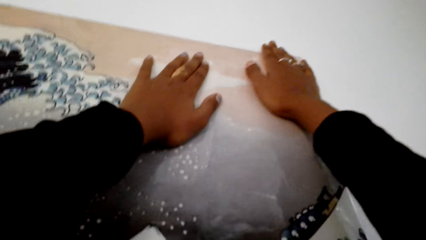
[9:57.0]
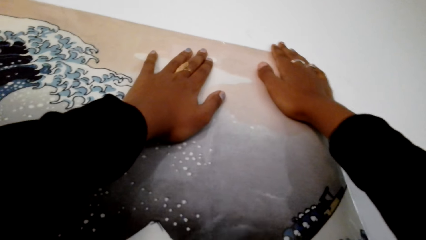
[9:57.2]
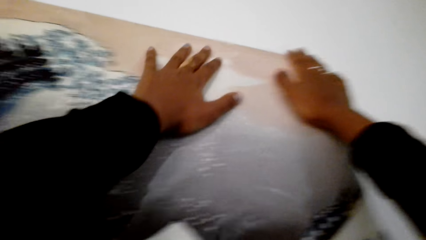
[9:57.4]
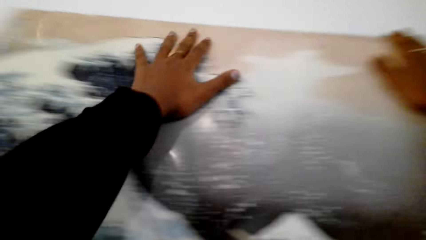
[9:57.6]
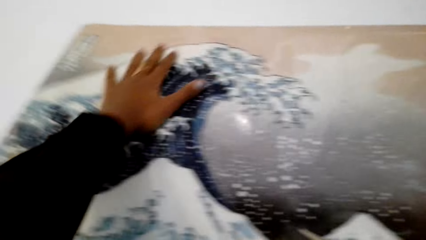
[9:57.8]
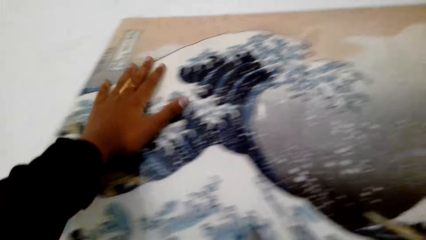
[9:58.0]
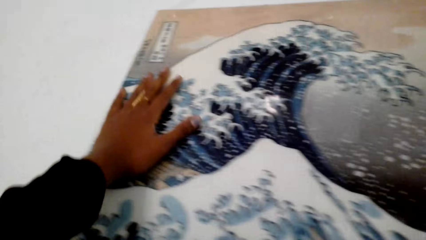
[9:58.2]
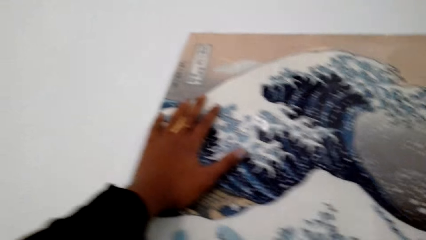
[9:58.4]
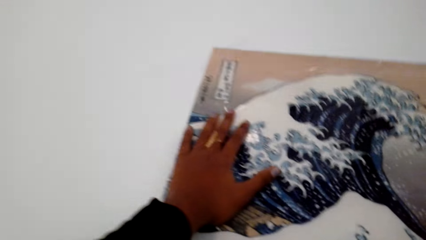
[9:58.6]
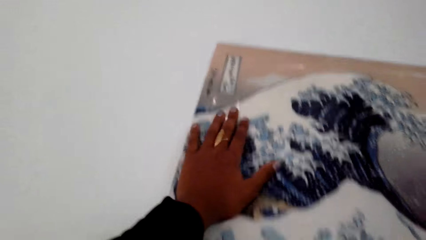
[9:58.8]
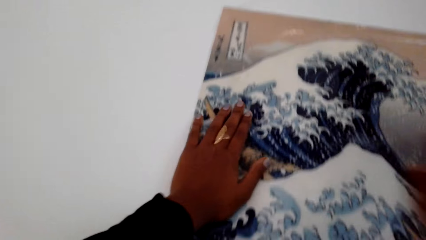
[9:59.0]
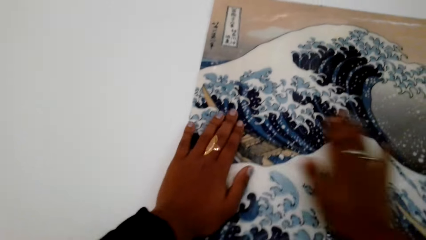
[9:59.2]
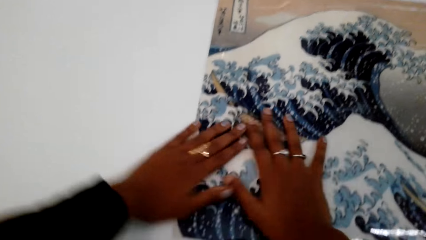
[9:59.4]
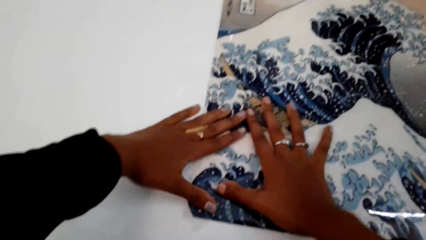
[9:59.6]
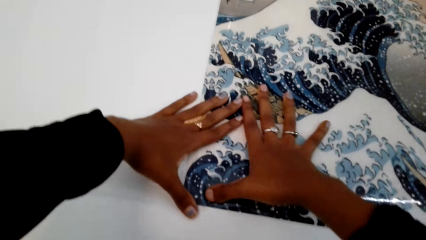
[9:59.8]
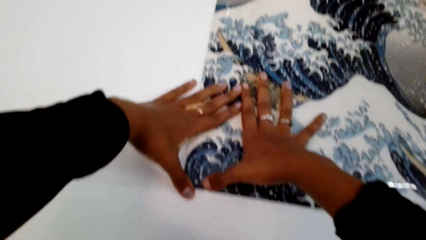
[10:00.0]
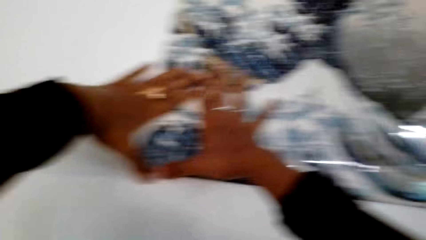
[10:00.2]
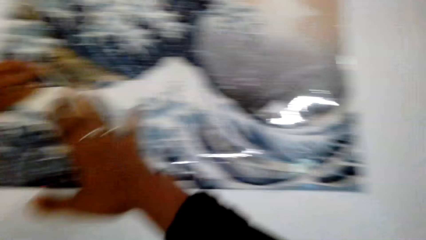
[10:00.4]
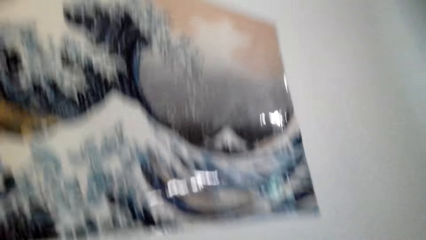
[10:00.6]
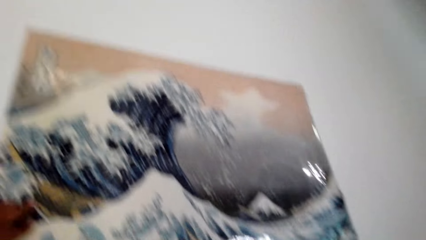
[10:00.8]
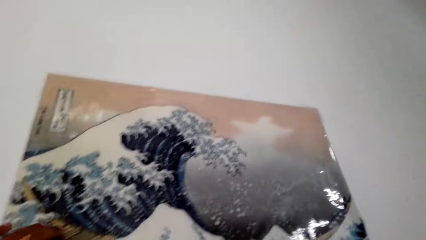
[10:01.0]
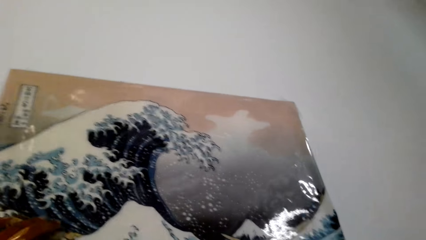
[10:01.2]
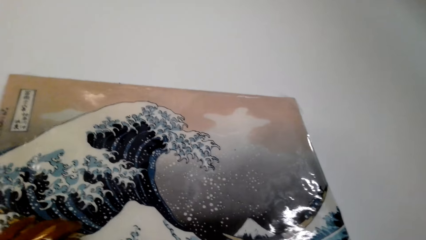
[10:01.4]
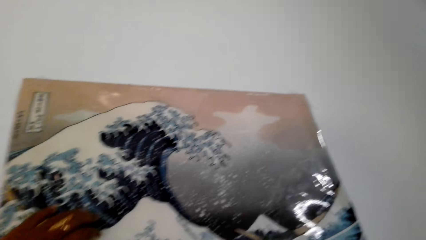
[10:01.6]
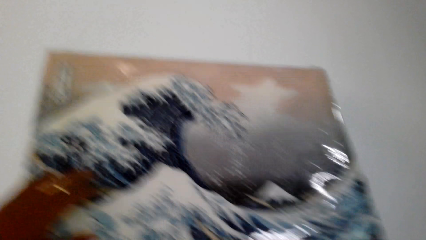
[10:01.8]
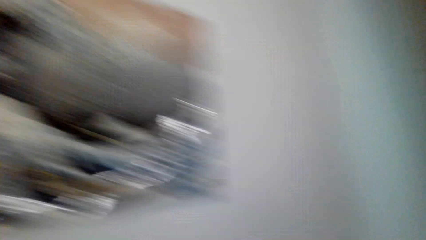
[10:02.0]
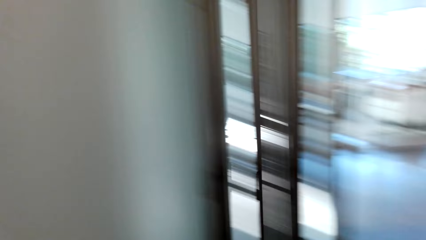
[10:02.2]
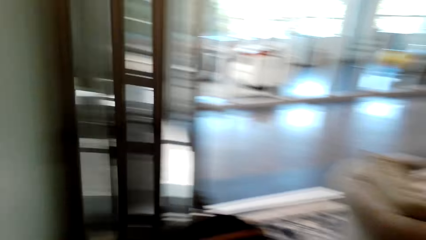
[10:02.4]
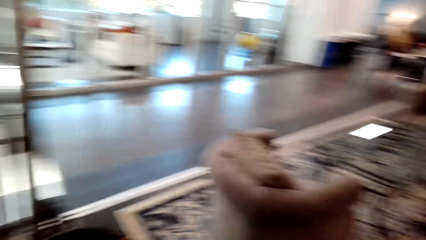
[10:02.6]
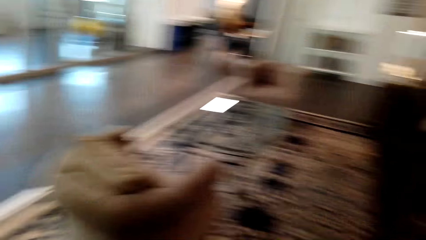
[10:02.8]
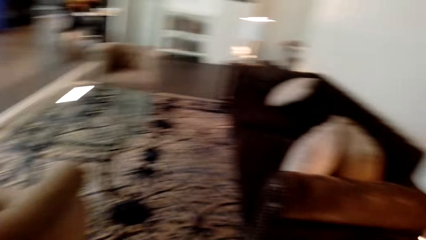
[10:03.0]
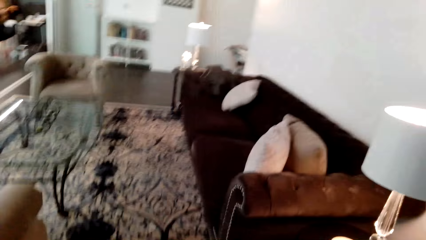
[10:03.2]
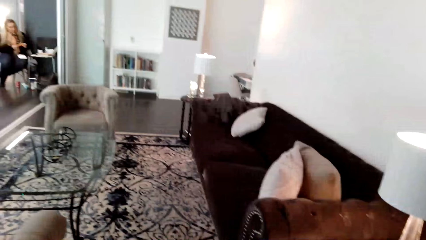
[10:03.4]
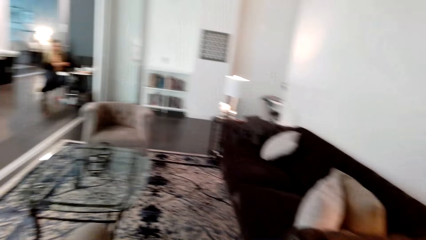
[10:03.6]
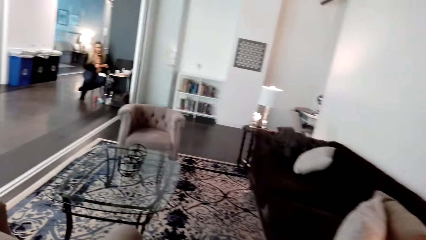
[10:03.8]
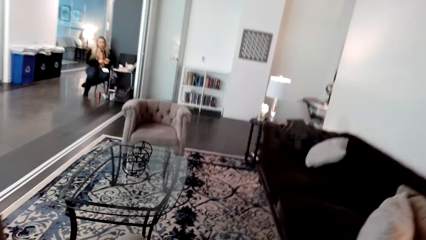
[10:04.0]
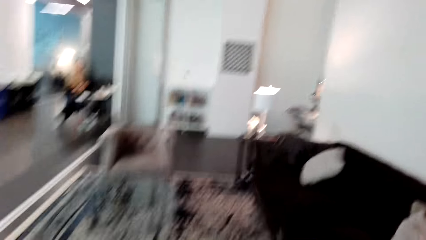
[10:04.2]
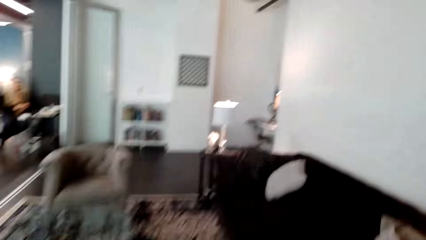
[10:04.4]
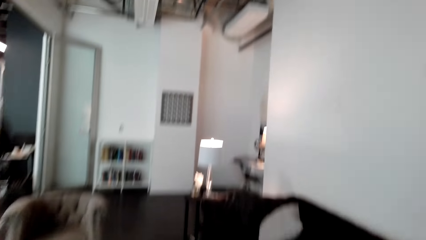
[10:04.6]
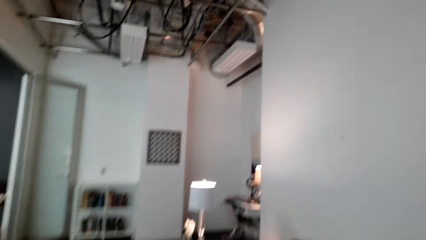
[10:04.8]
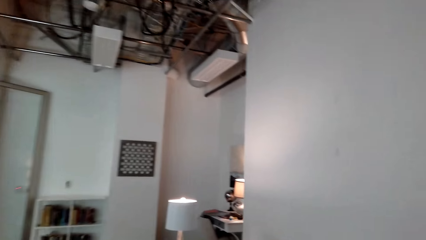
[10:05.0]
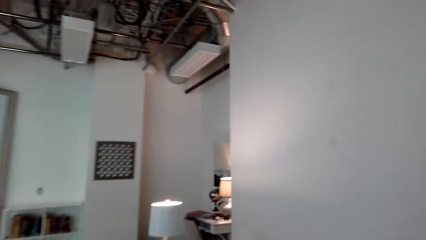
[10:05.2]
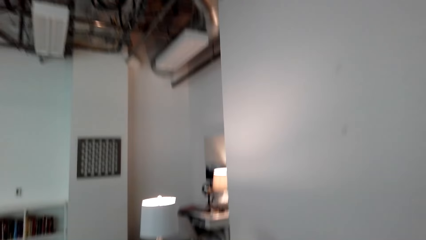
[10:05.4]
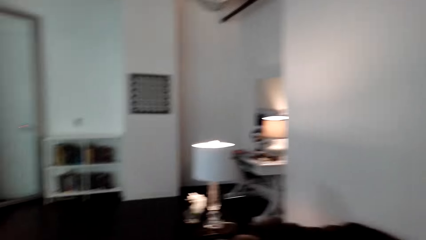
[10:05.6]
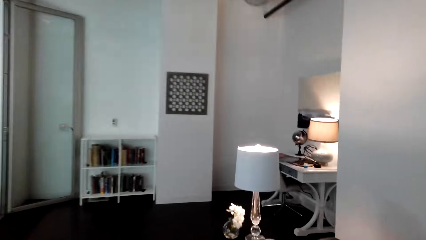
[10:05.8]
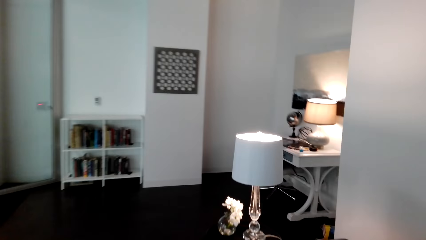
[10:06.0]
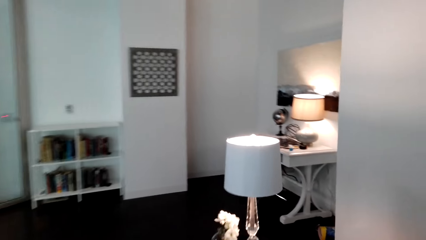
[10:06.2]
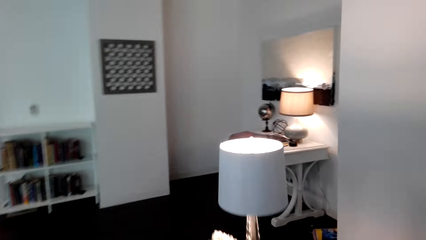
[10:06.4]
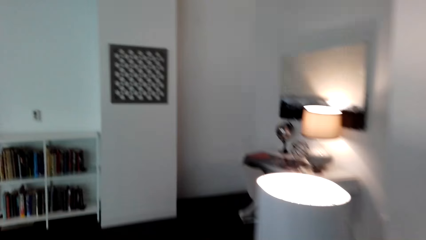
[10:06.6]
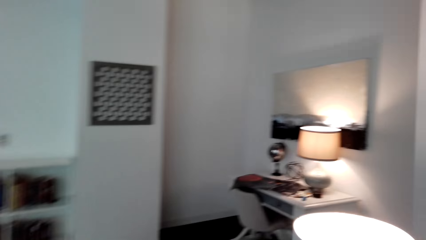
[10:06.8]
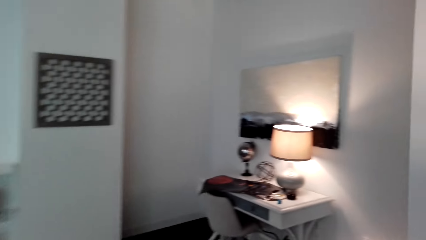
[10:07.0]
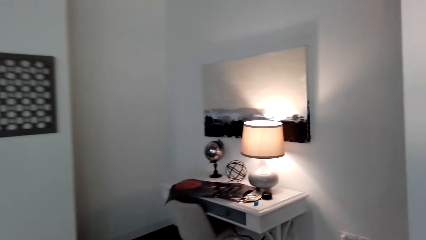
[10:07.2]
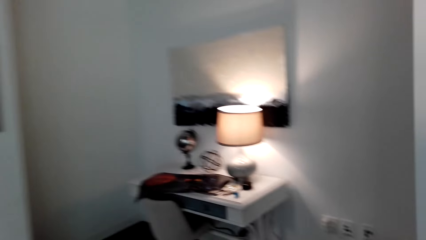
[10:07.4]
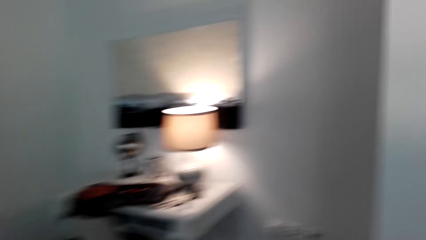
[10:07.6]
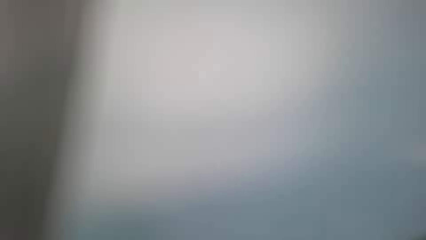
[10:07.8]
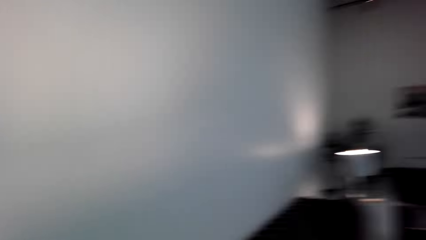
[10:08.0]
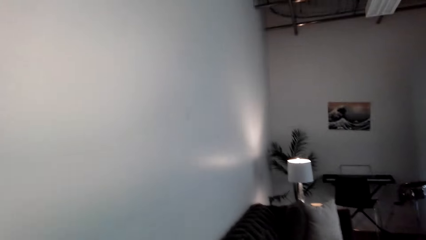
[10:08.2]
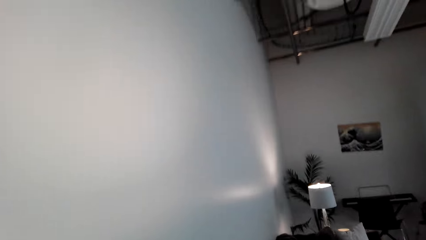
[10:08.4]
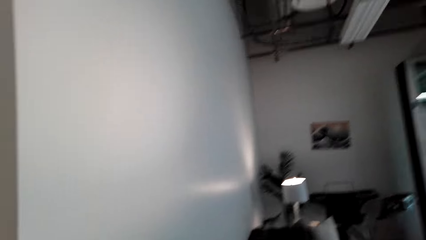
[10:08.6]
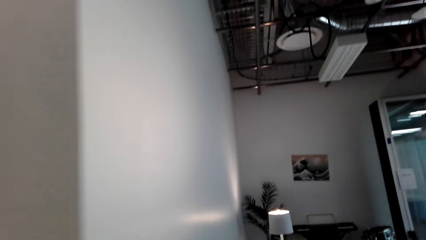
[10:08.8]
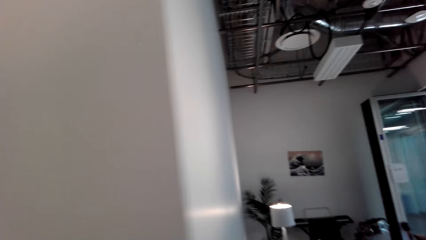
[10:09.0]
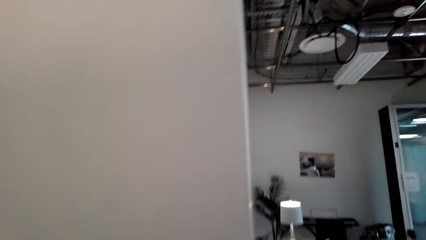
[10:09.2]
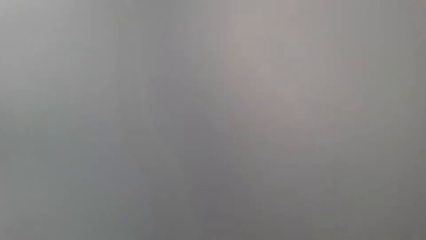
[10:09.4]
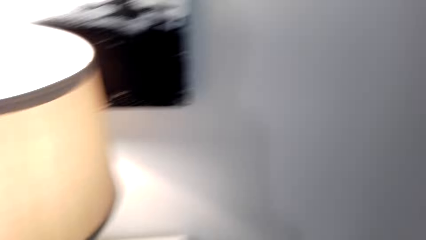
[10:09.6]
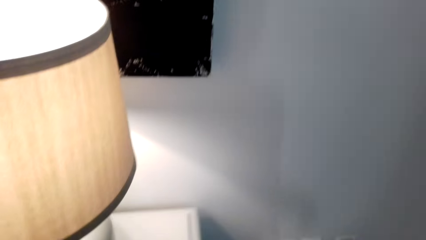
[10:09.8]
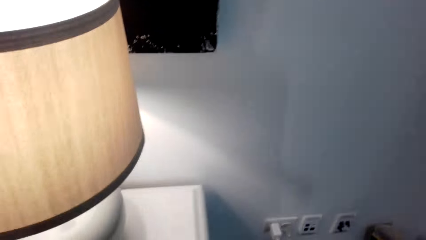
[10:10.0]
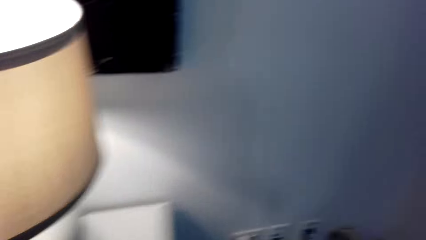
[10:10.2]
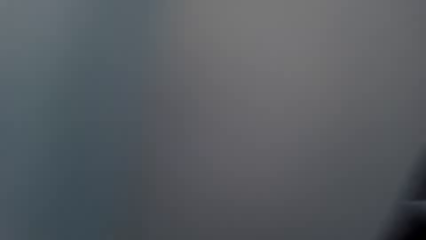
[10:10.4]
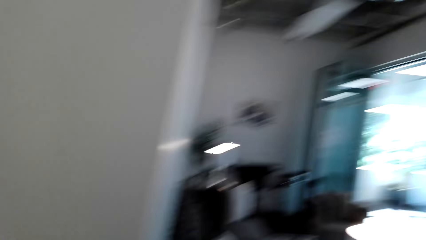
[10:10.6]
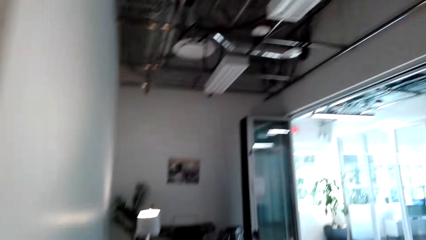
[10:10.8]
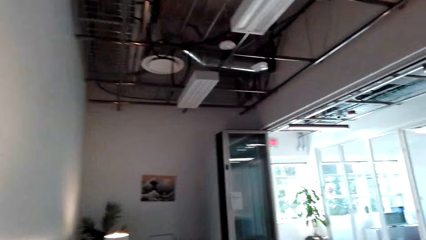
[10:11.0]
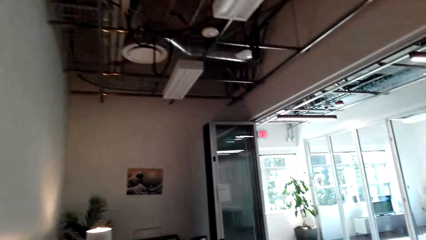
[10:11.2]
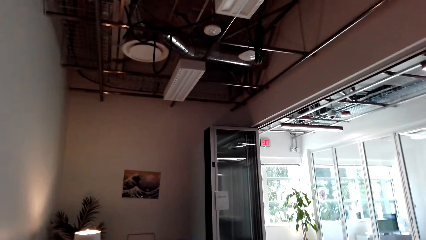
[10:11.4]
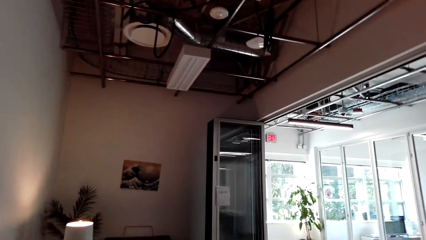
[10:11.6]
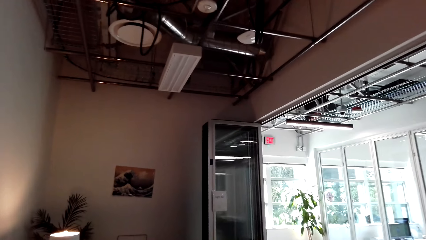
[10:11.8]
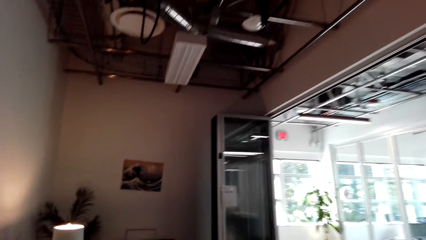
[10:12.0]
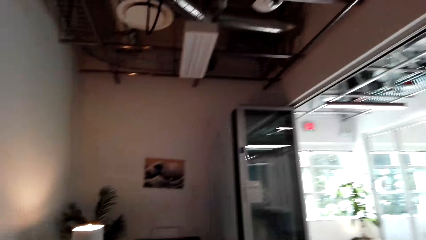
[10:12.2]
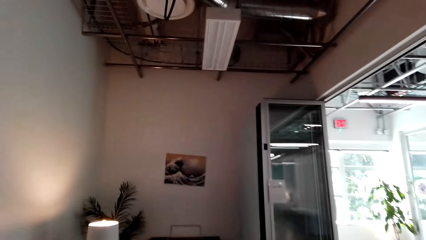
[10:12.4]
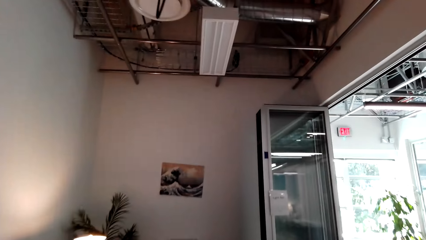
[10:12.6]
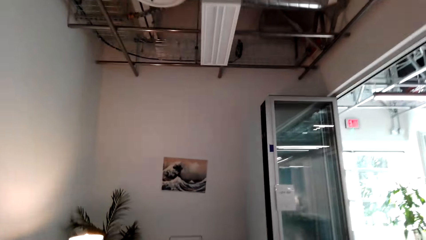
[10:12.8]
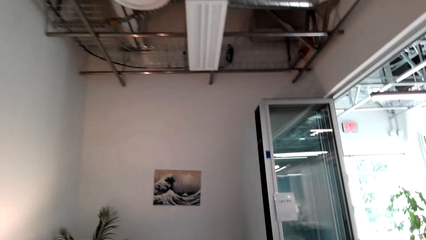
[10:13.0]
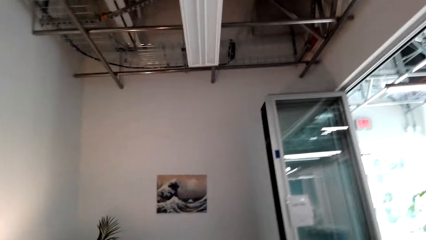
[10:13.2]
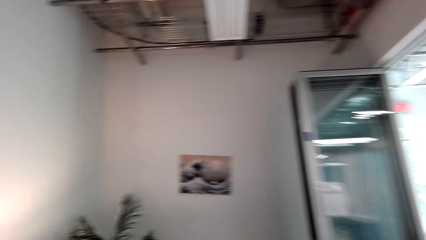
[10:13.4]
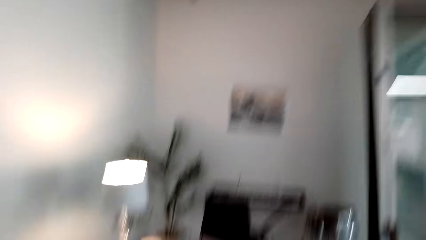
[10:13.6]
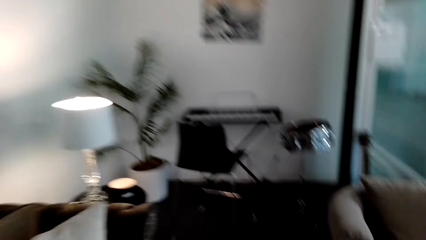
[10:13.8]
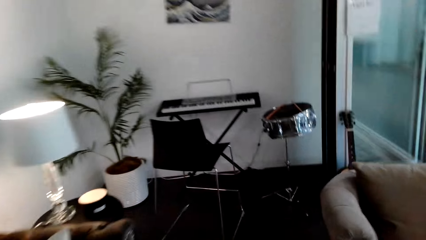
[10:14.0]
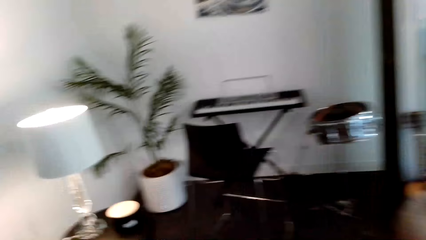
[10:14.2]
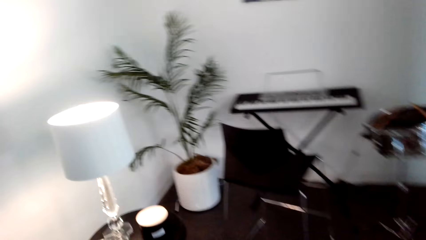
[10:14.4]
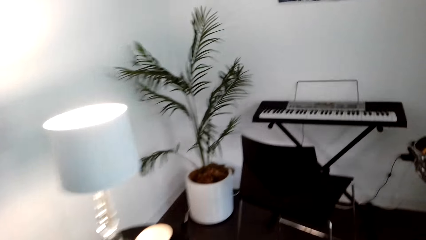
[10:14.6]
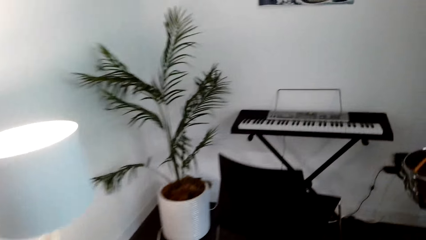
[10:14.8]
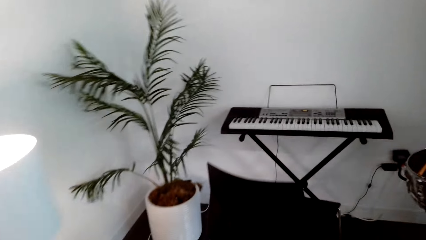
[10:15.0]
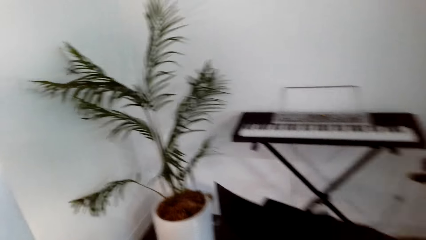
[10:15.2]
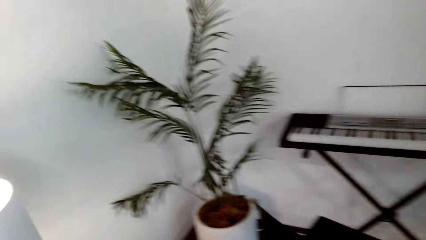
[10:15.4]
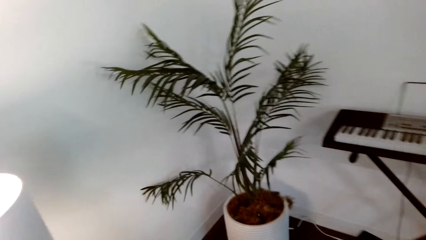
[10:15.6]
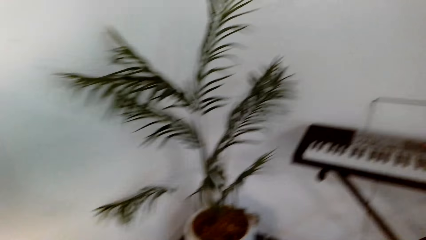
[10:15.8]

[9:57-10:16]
The camera wearer moves around. They turn around. They walk forward. They turn back. They look at the cabinet drawer. They turn back. They walk forward.
